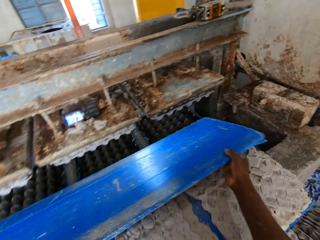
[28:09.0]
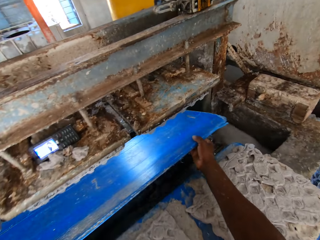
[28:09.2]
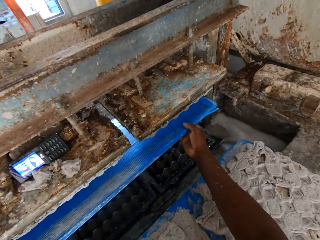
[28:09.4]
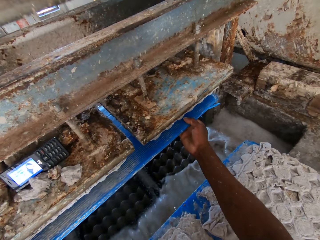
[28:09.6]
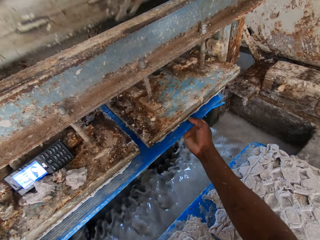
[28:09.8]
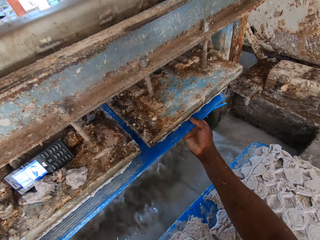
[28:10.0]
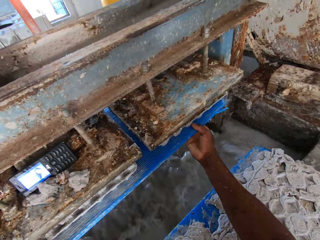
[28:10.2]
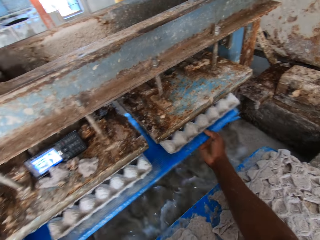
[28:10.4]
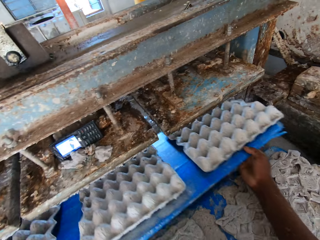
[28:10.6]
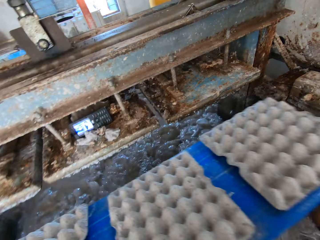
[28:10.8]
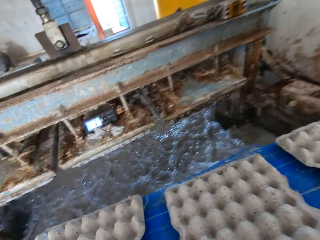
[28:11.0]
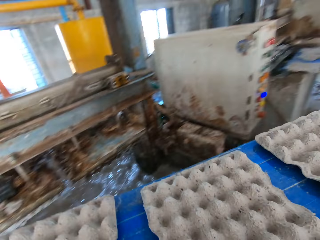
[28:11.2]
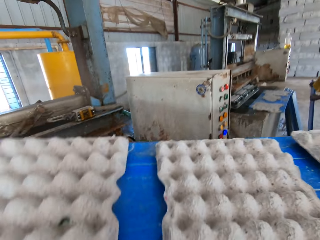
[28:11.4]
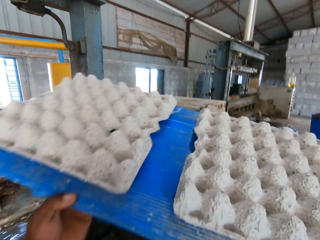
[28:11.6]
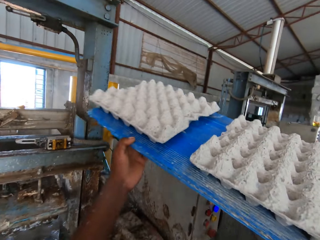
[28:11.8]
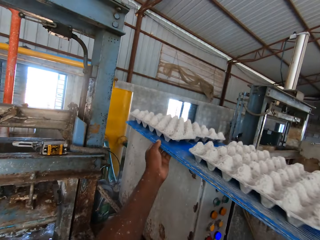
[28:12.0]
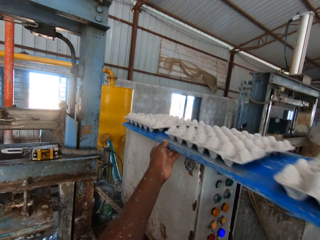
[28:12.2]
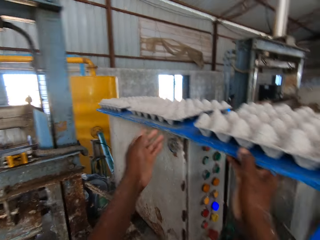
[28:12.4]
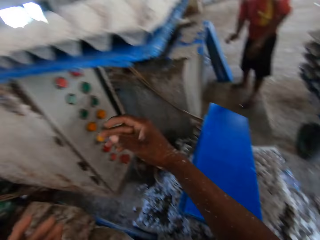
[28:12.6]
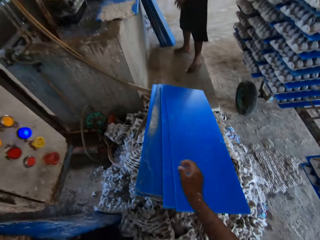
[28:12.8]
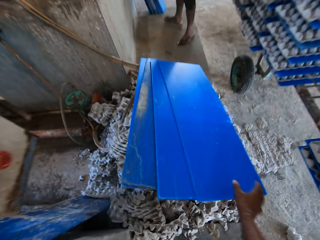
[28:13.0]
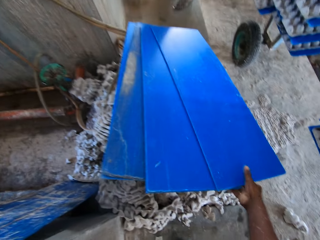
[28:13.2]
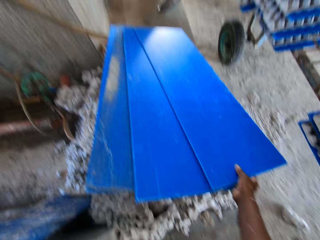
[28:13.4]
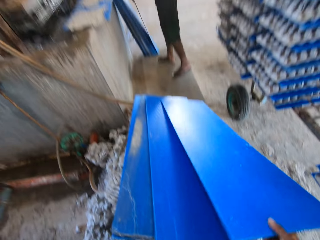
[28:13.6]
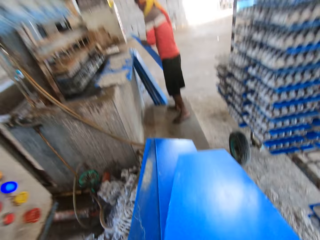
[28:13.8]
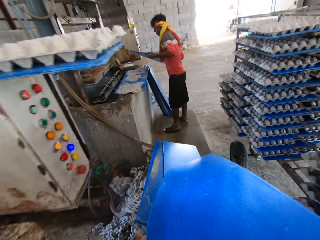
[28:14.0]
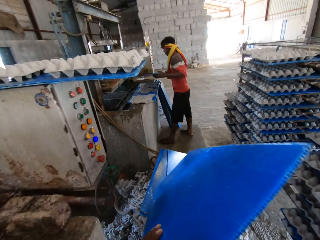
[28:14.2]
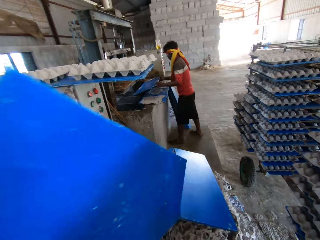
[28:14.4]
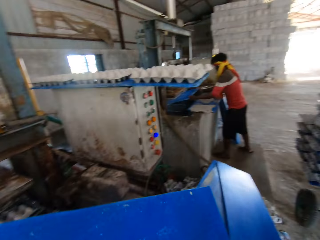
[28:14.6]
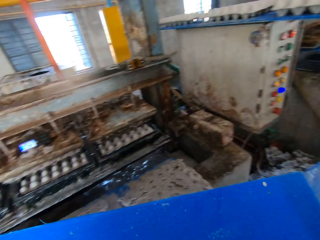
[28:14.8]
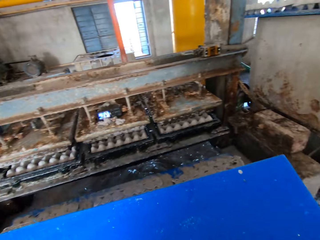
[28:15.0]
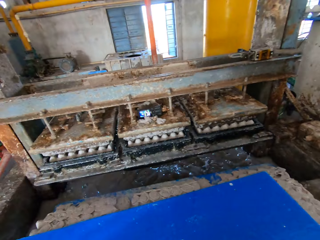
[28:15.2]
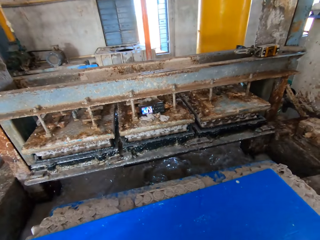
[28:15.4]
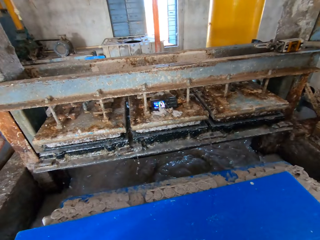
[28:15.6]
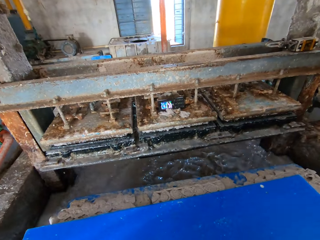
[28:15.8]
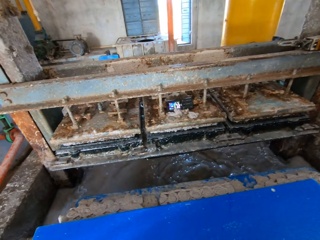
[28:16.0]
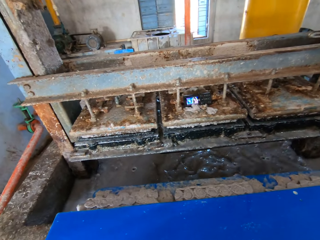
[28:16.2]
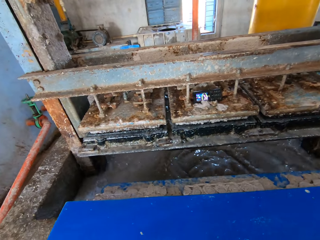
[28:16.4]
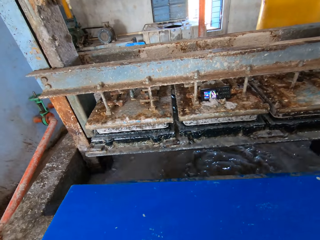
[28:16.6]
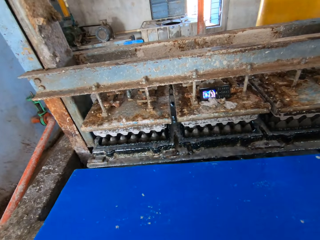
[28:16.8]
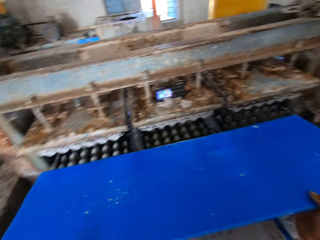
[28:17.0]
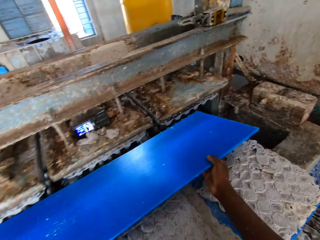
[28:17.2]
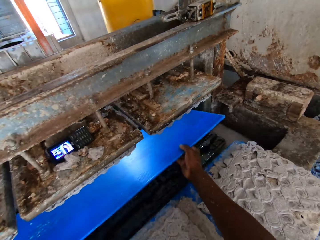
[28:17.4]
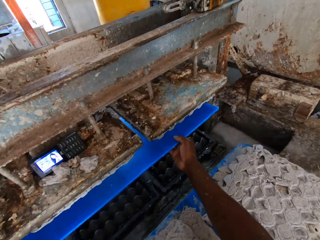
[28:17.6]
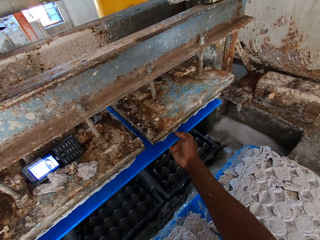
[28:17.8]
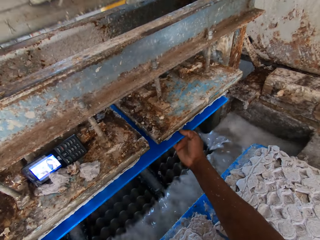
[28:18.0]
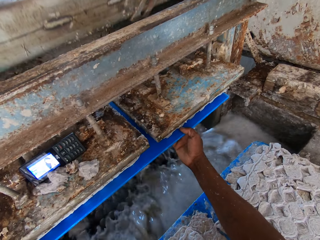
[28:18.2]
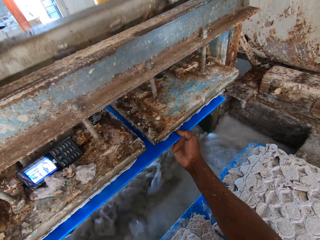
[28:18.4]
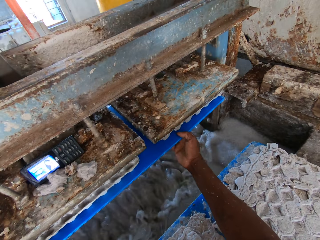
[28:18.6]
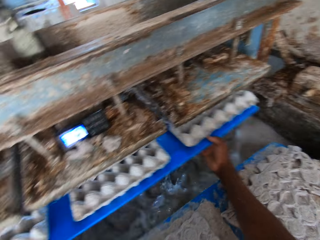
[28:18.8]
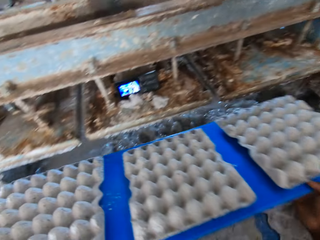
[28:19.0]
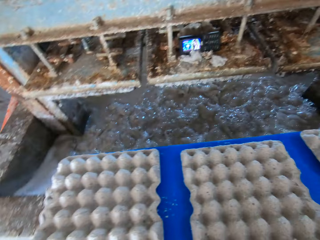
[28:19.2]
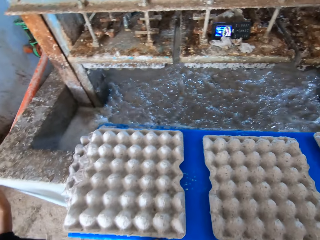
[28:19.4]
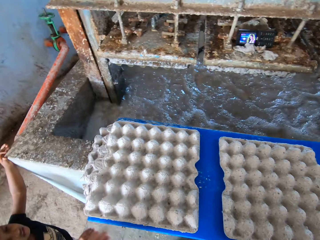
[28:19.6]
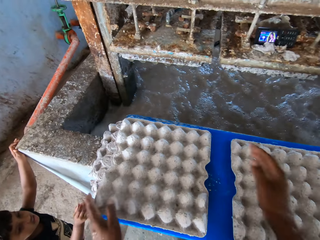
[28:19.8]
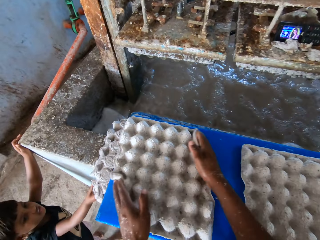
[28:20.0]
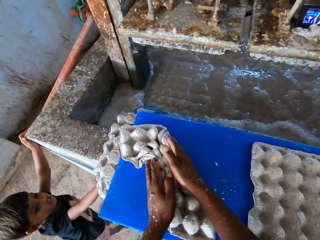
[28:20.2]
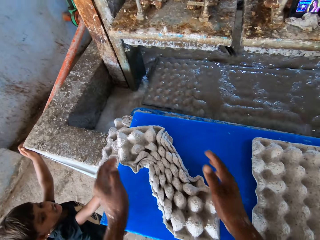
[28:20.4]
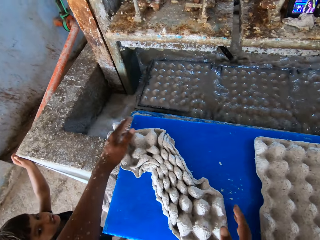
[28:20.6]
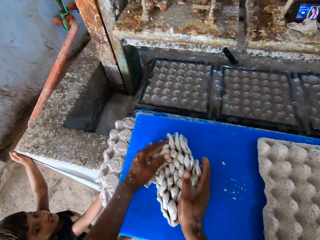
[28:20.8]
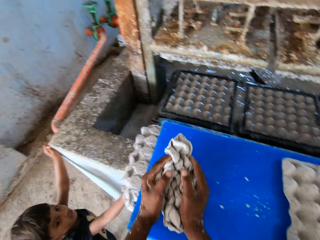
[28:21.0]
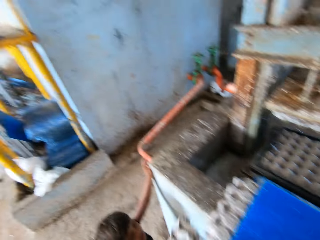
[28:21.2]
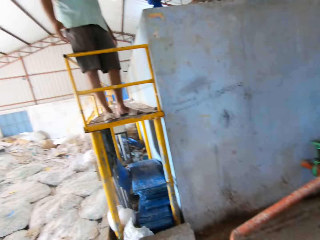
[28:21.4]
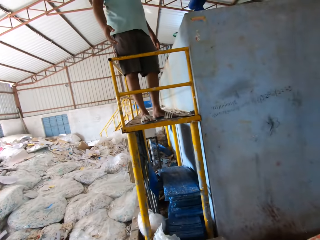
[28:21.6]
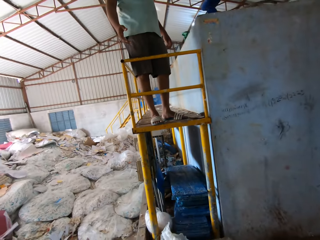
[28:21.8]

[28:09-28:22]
The camera wearer takes the egg cartons from the egg pulp machine with the polypropylene plastic or tray in both hands. He places the polypropylene plastic in his hands on the control panel of the egg pulp machine. He picks a polypropylene plastic from the stack of waste egg crates on the floor with his left hand. He puts the tray on top of the egg crate on the table. He takes the egg cartons from the egg pulp machine with the polypropylene plastic in both hands. He places the polypropylene plastic in his hands on the wall of the egg pulp machine. He squeezes one of the egg cartons on the polypropylene plastic on the egg pulp machine with both hands. He touches the tray.

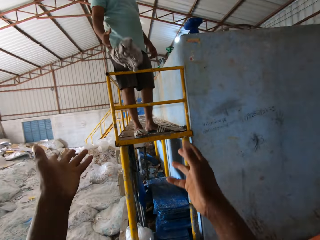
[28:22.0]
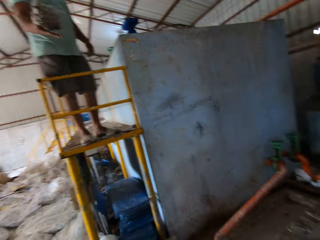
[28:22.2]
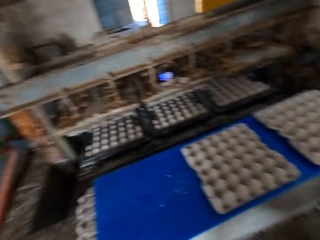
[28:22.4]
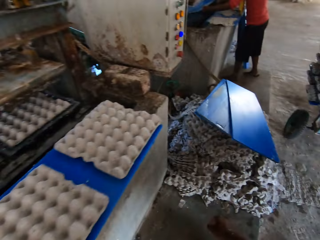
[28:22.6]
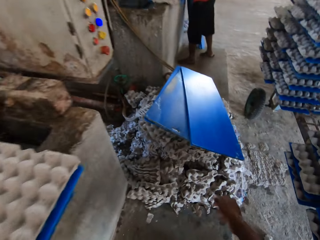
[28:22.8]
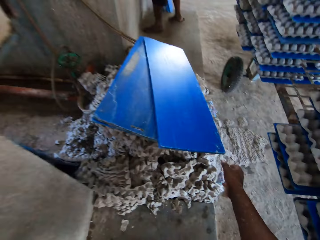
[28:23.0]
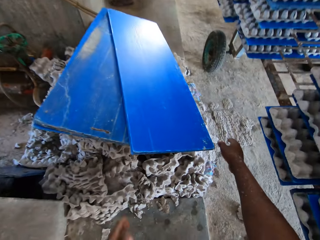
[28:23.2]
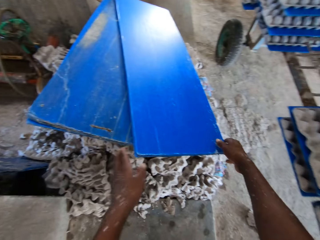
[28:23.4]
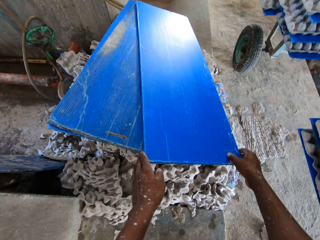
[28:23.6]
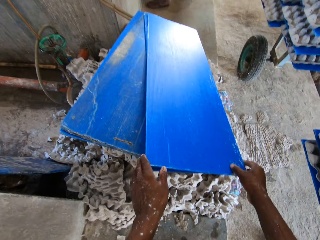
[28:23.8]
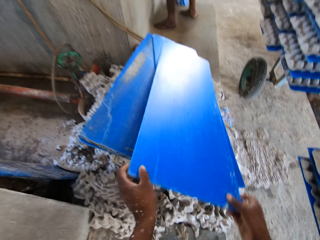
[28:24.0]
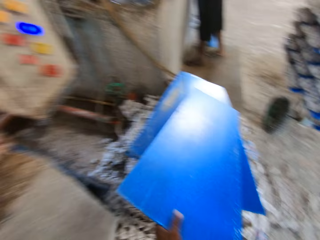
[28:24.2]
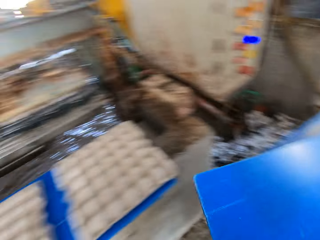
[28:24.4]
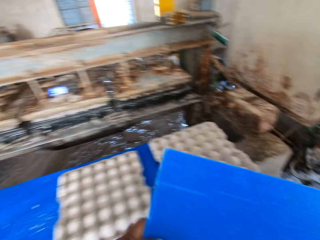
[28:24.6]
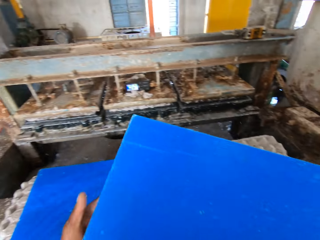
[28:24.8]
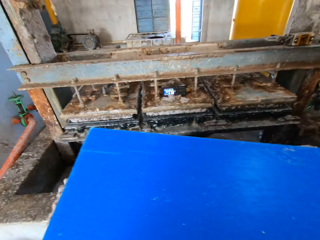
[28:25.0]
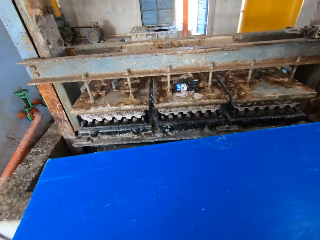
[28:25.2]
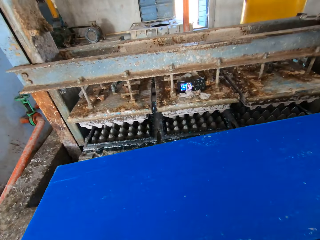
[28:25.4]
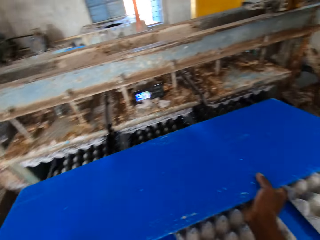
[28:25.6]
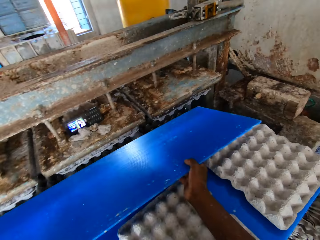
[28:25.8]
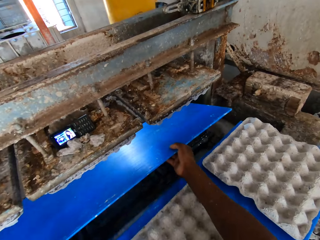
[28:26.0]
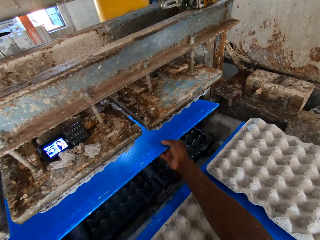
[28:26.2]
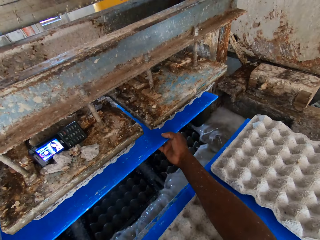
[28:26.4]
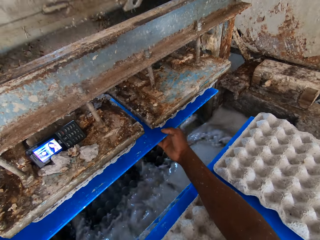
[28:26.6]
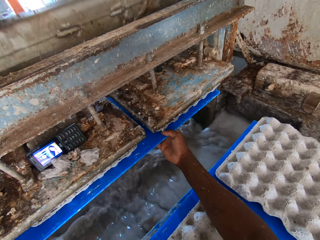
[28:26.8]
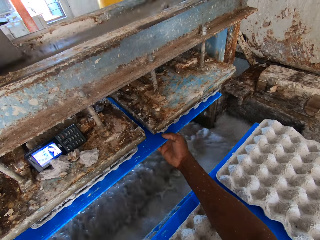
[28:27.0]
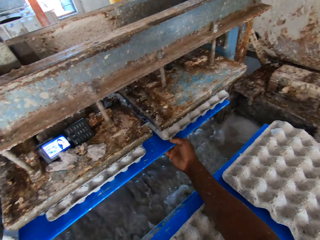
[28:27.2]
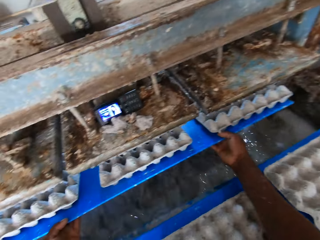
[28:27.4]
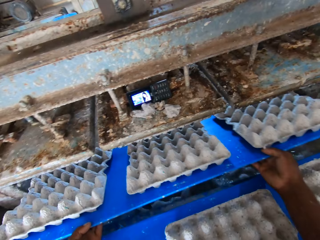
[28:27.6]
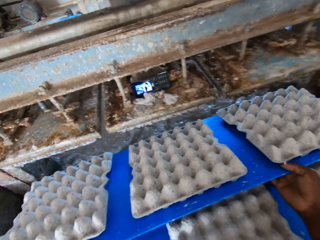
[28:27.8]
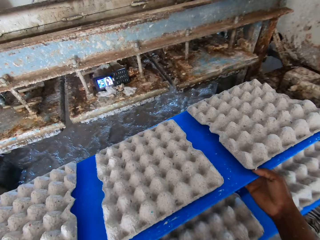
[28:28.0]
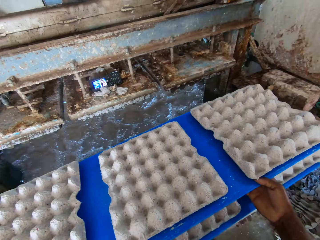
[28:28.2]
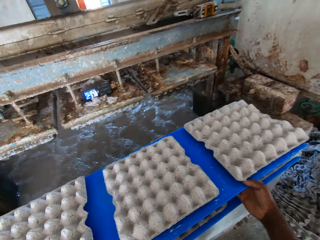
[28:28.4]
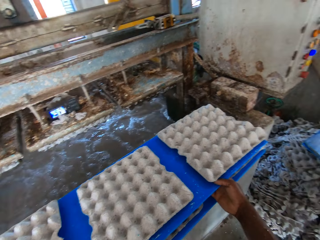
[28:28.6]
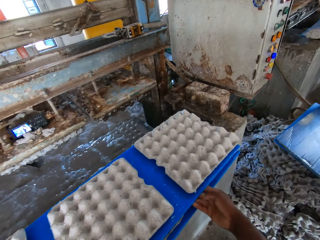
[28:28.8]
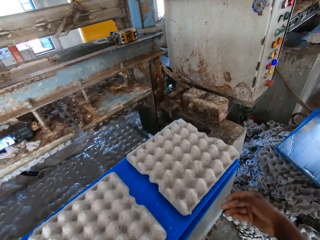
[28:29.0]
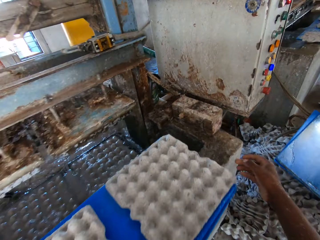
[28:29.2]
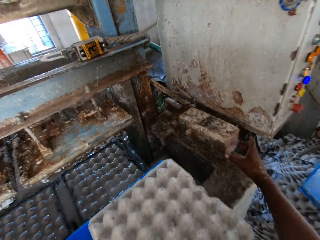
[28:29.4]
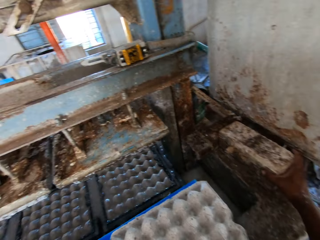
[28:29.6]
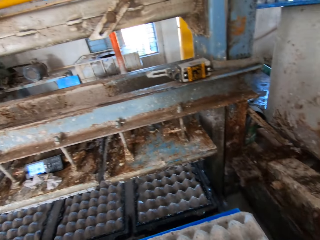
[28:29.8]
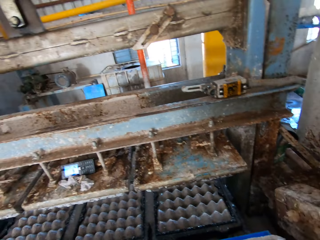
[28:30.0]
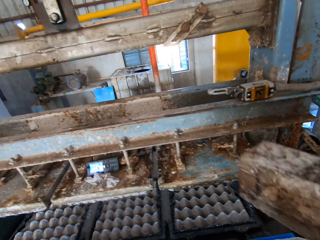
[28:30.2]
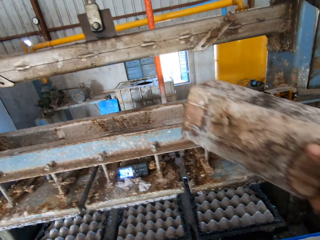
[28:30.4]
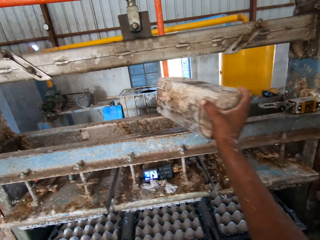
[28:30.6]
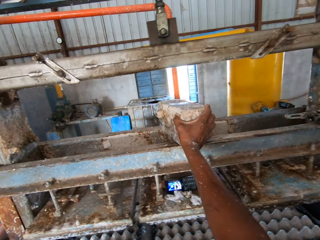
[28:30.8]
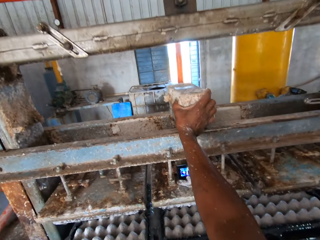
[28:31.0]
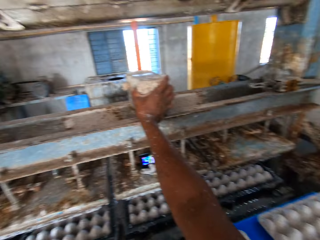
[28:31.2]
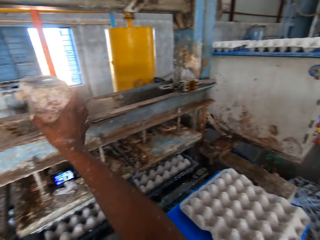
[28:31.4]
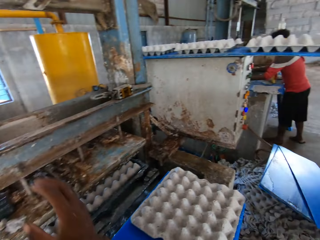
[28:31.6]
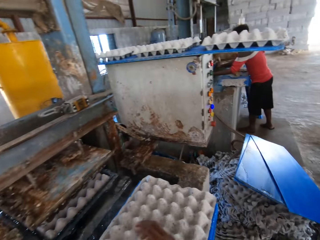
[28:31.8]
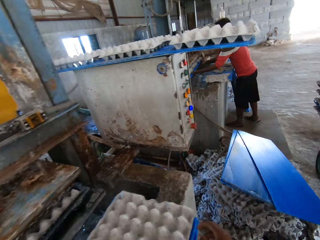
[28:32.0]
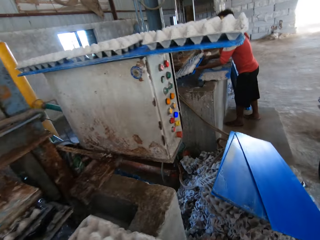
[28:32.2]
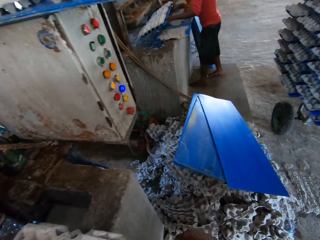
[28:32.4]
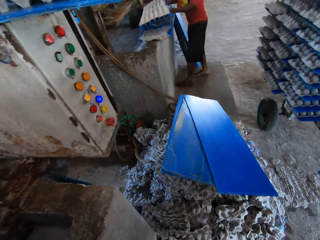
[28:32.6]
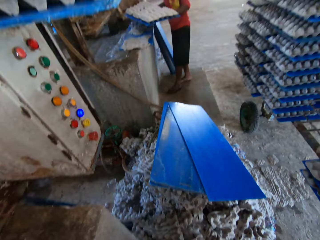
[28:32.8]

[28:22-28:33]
The camera wearer throws the damaged egg carton in both hands to a man. He picks a polypropylene plastic from the stack of waste egg crates on the floor with his left hand. He takes the egg cartons from the egg pulp machine with the polypropylene plastic in both hands. He places the polypropylene plastic in his hands on the polypropylene plastic on the wall of the egg pulp machine. He picks a brick from the wall of the egg pulp machine with his right hand. He places the brick in his right hand on the egg pulp machine. Another man takes the egg cartons from the egg pulp machine with the polypropylene plastic in his hands.
